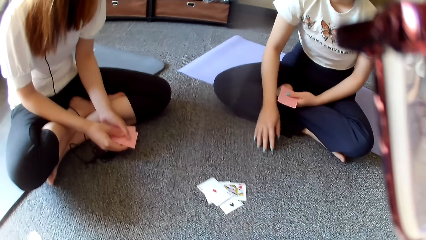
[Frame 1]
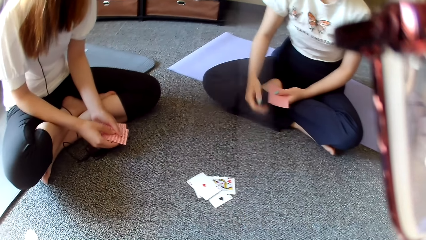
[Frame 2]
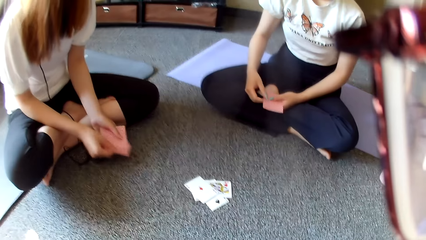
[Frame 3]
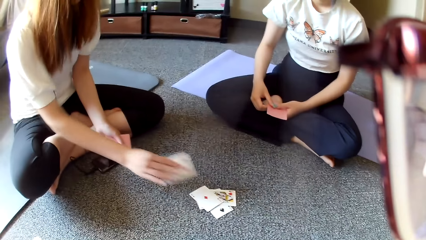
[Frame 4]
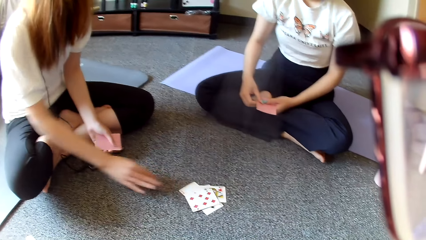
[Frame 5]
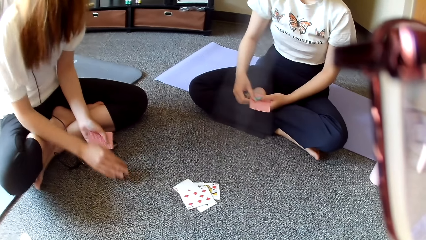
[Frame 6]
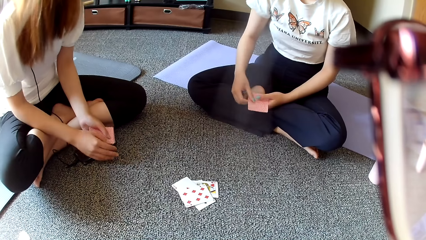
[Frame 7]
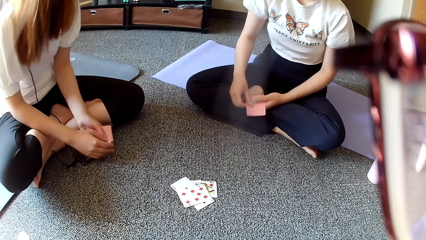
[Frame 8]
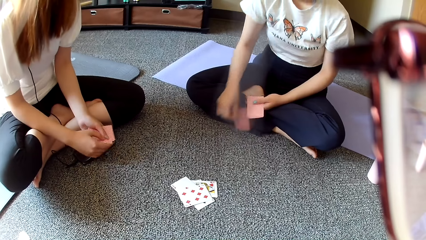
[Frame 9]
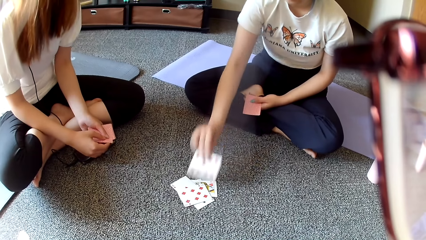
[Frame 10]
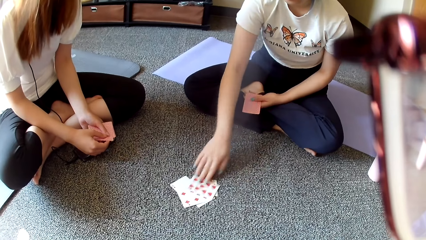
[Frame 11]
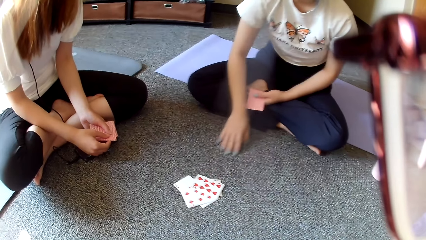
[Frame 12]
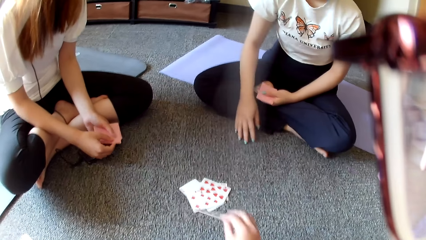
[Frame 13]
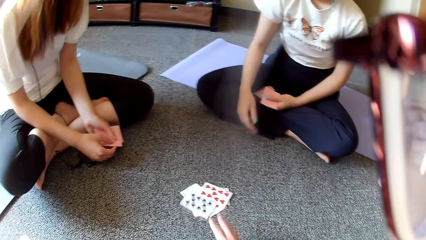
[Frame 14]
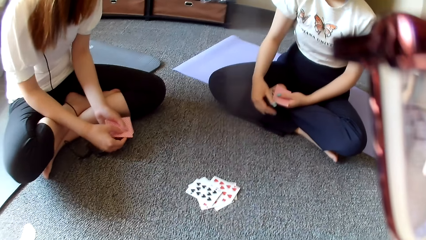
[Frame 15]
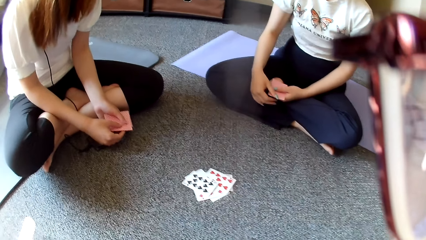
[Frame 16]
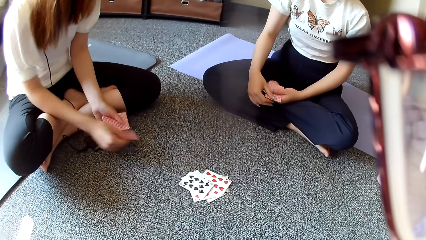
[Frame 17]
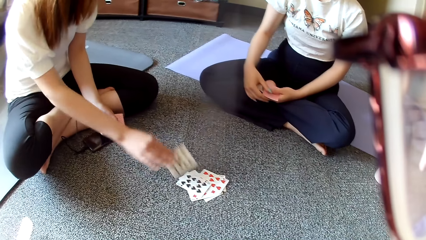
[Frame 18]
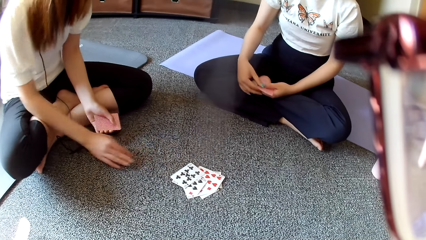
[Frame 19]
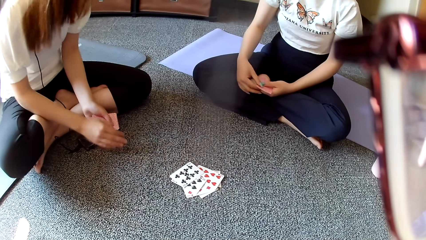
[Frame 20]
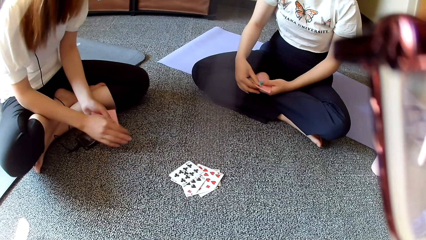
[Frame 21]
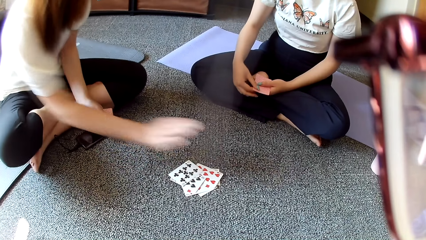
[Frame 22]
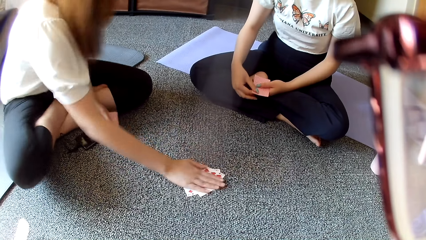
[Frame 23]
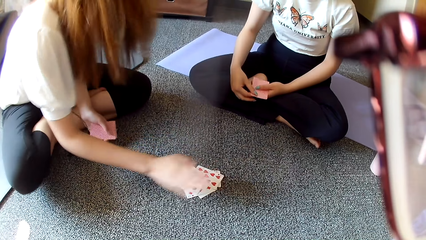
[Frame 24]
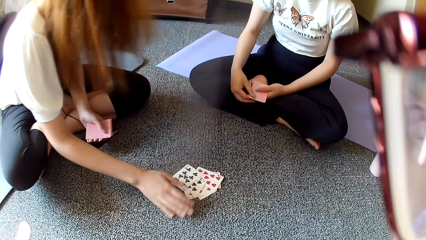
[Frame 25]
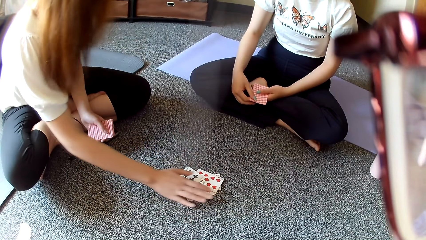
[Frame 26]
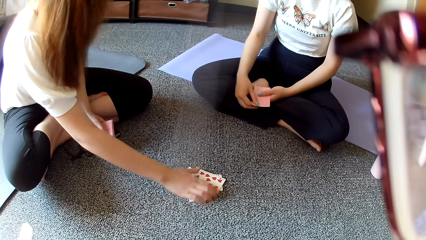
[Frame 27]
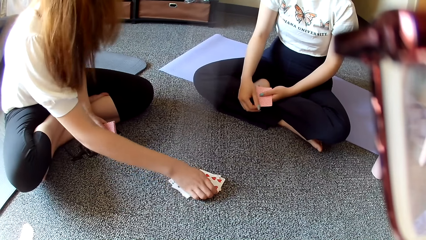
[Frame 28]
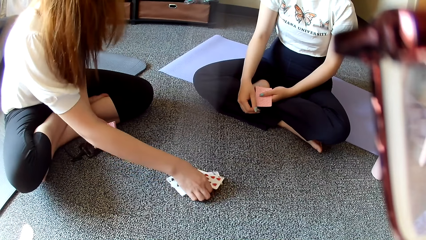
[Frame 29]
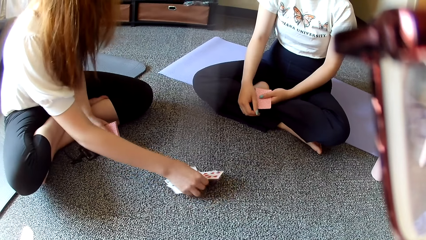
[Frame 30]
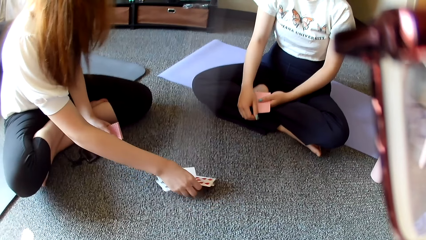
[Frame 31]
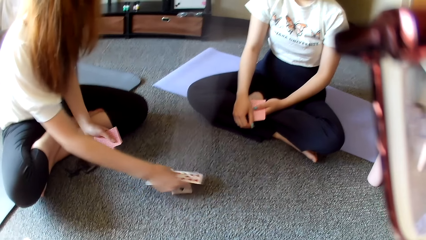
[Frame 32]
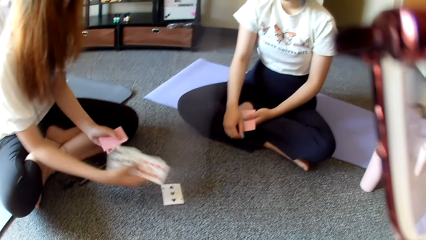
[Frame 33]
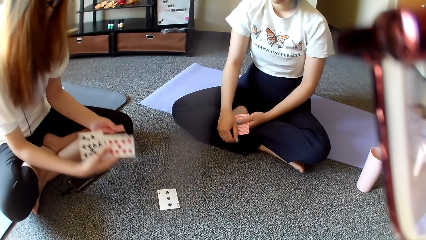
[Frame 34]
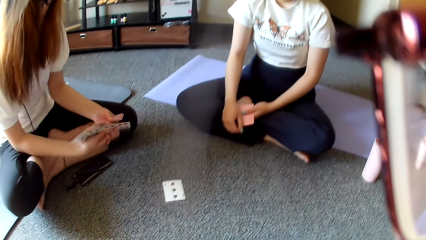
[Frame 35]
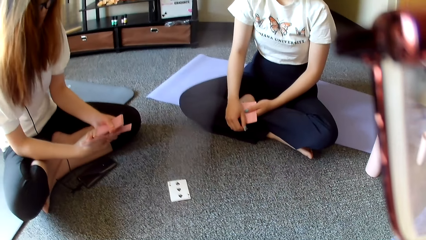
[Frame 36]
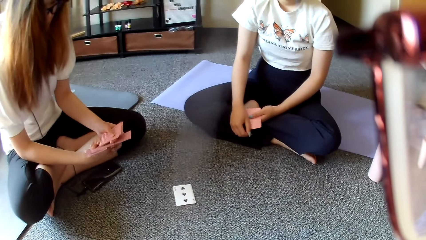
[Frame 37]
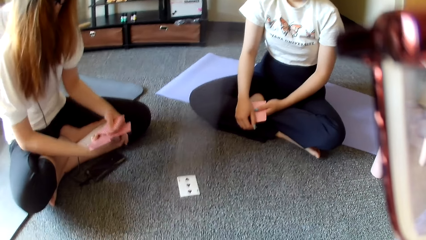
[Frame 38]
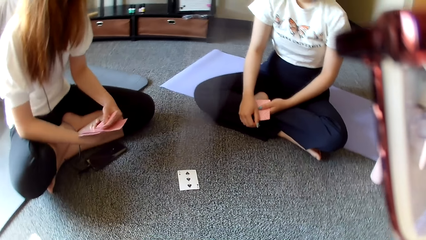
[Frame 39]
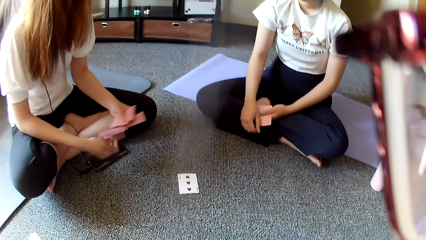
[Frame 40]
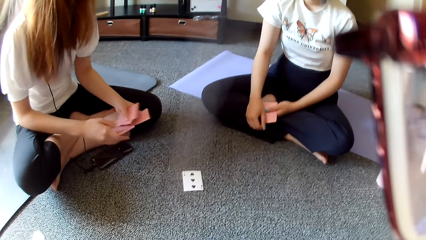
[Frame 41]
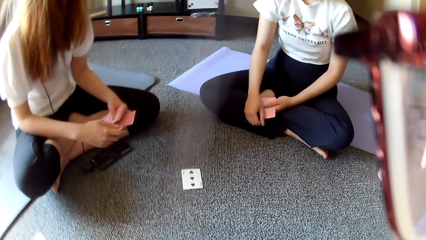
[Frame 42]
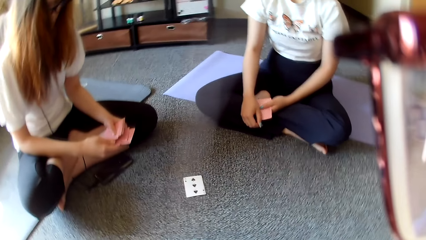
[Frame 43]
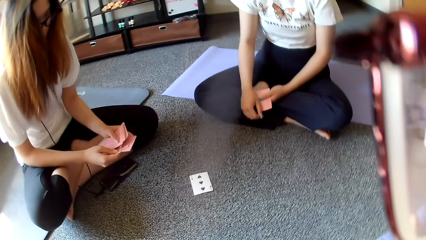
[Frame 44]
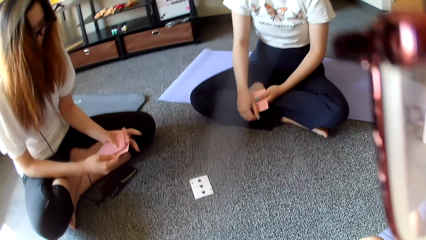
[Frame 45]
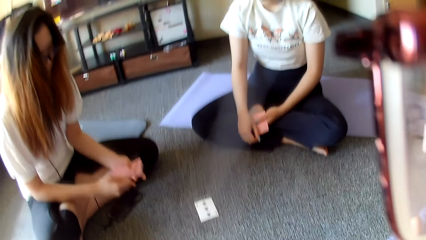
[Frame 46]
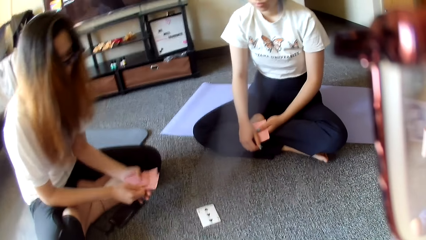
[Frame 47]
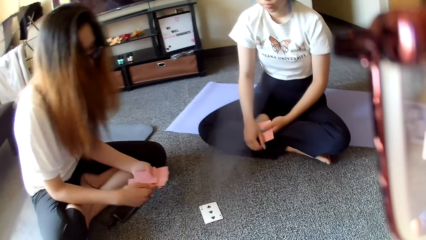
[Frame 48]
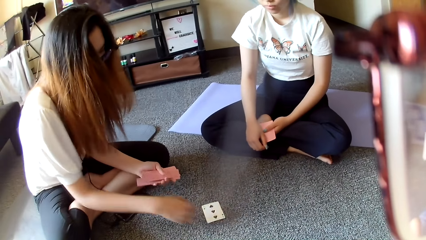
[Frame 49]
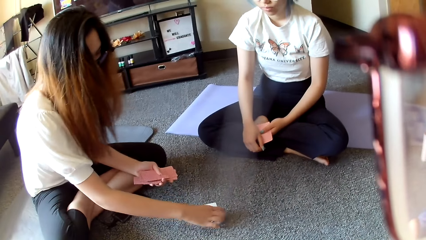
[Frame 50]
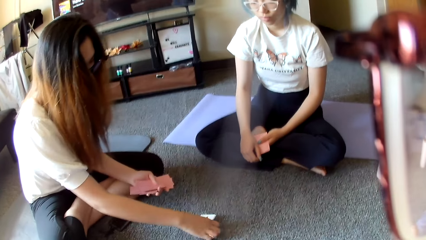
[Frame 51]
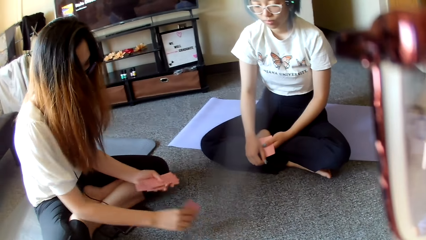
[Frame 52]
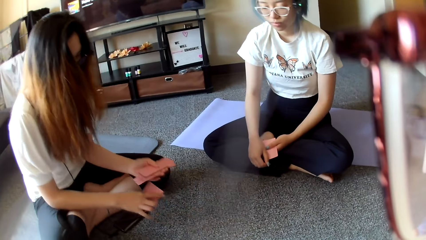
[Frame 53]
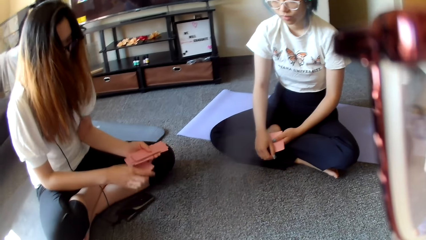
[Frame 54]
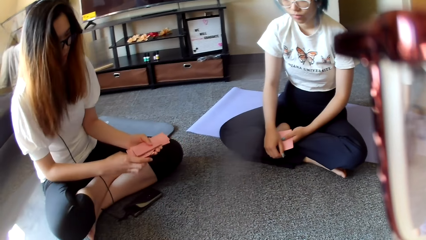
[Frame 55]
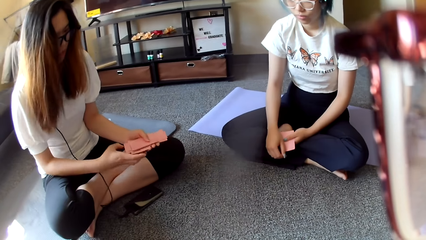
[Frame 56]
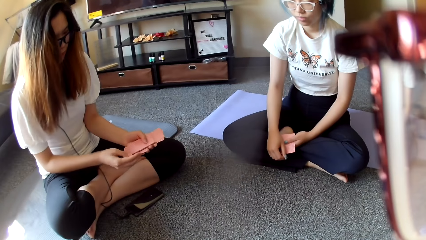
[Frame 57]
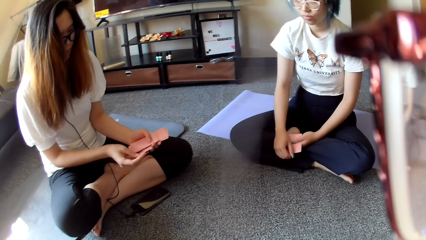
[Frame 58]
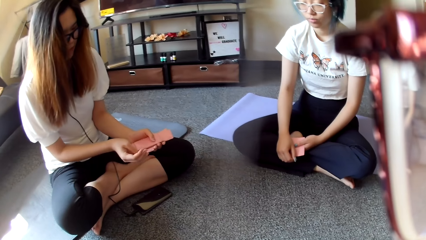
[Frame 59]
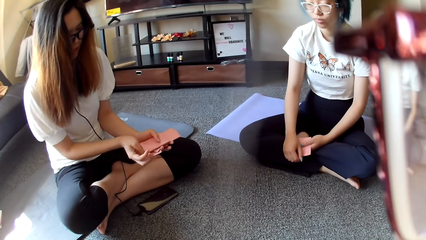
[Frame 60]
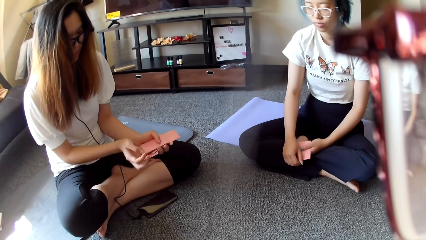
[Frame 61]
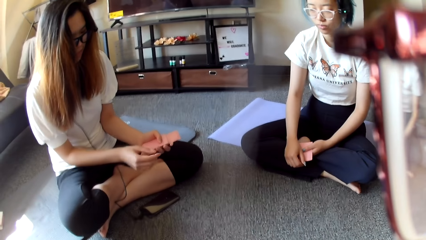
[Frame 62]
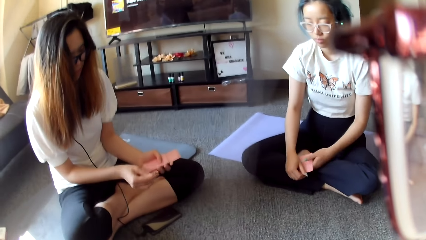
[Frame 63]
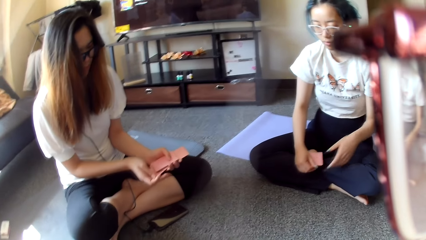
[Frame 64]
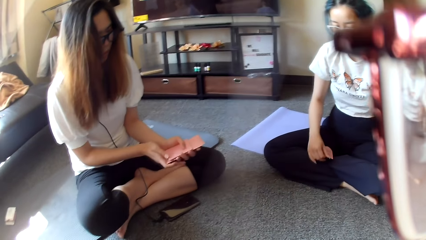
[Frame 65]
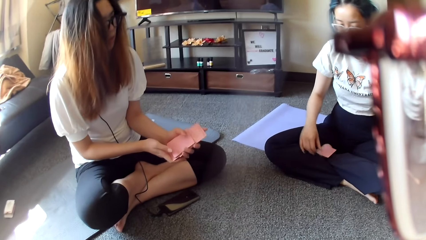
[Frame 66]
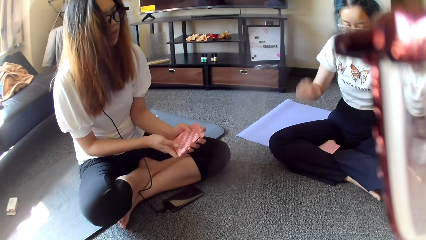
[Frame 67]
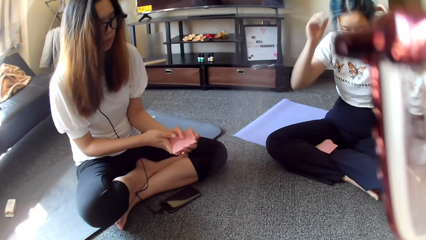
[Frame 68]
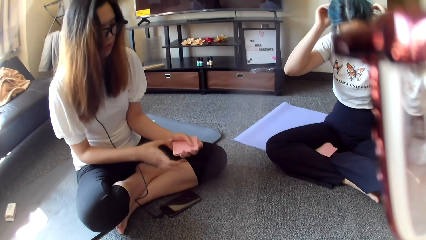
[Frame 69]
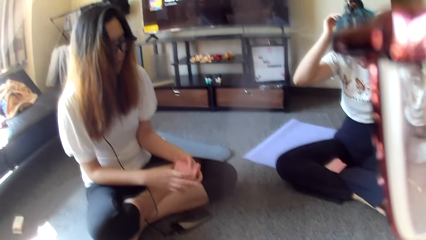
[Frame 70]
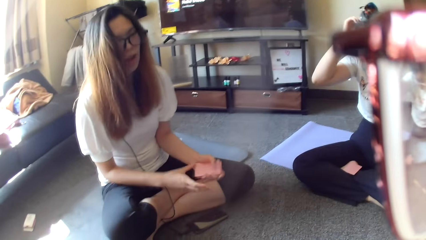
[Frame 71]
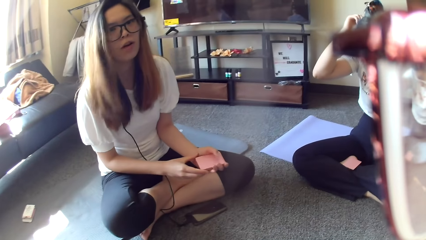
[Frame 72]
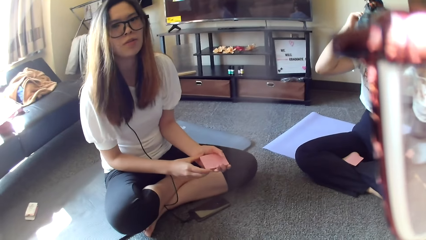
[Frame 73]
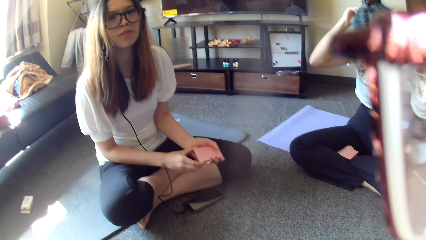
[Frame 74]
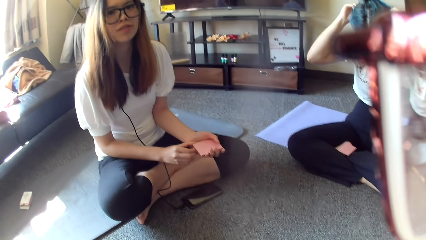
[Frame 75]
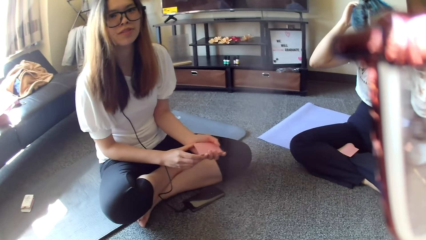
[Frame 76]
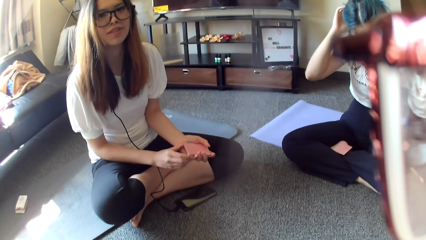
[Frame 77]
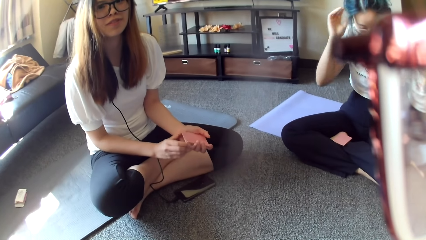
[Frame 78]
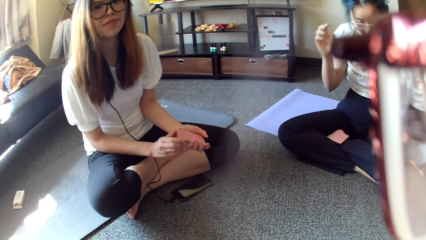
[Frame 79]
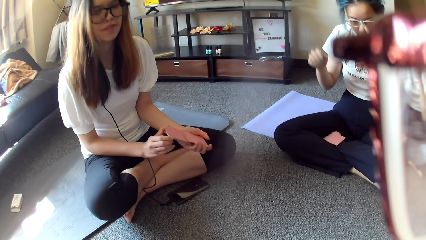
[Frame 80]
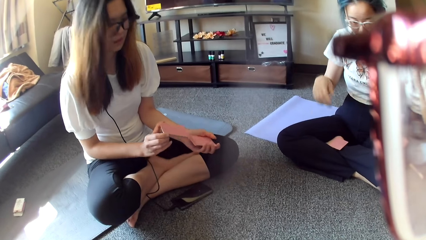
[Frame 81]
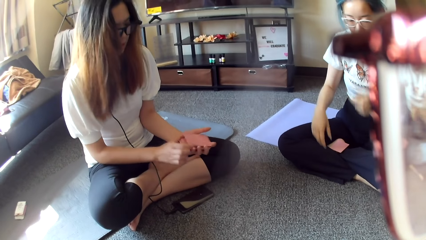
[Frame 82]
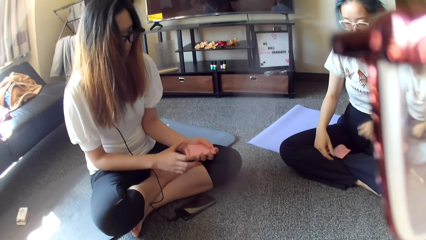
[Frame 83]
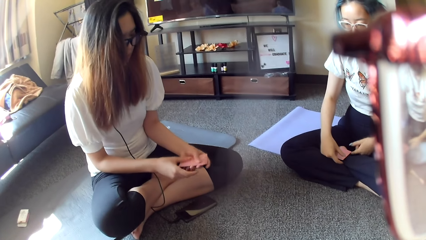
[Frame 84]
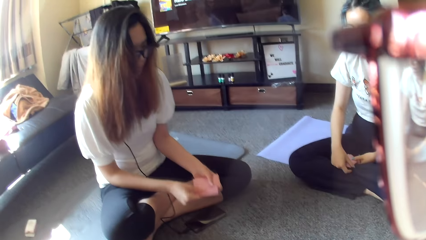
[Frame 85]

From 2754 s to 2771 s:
The camera wearer plays poker and places a card on the floor. A woman plays poker and places a card on the floor. Another woman plays poker and places a card on the floor. The camera wearer places a card on the floor and plays poker. The first woman places a card on the floor, plays poker, grabs the cards, taps on the floor, collects the cards on the floor and selects the cards. The camera wearer picks up the card. The first woman shuffles the cards and selects the cards.
